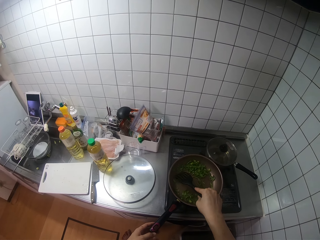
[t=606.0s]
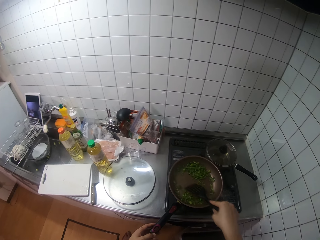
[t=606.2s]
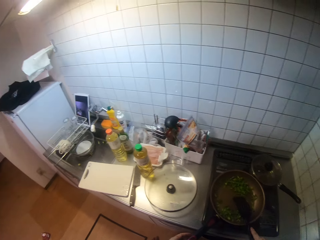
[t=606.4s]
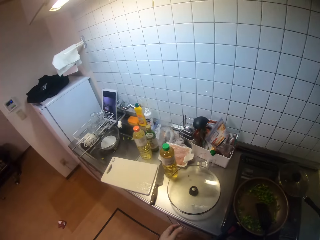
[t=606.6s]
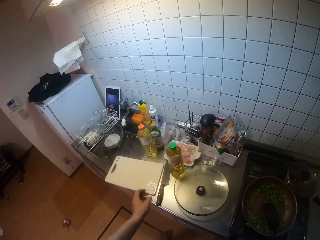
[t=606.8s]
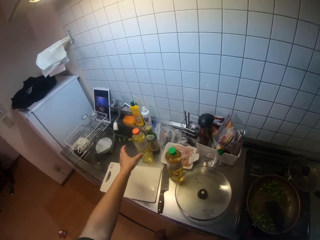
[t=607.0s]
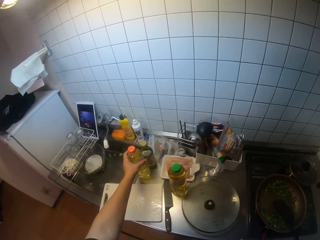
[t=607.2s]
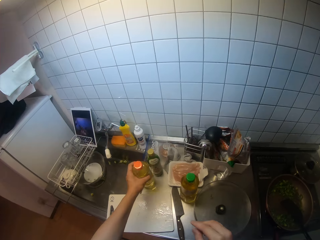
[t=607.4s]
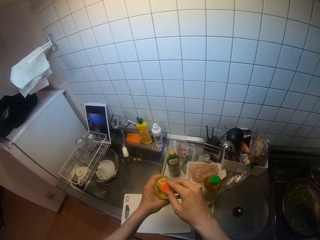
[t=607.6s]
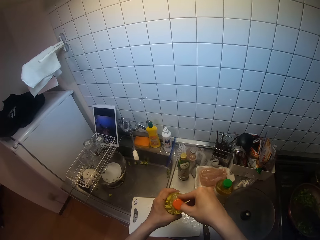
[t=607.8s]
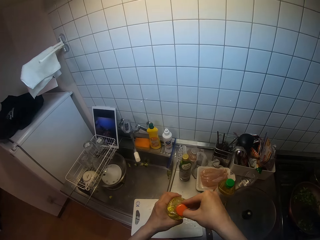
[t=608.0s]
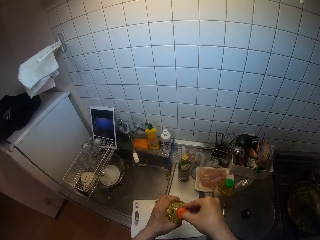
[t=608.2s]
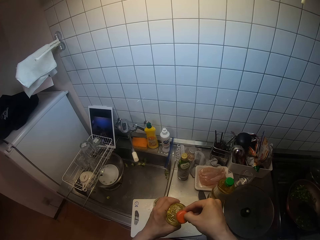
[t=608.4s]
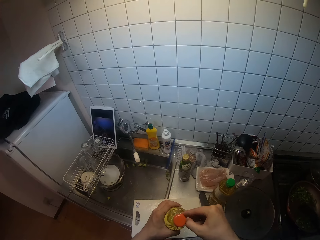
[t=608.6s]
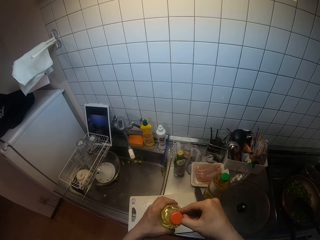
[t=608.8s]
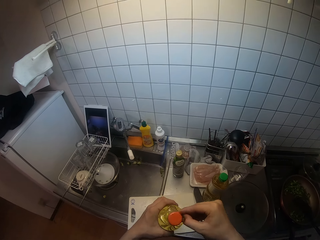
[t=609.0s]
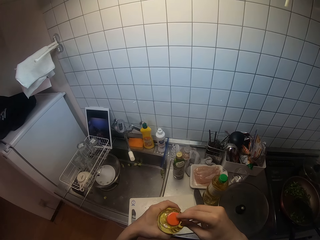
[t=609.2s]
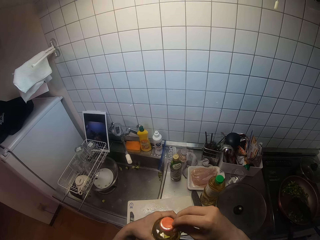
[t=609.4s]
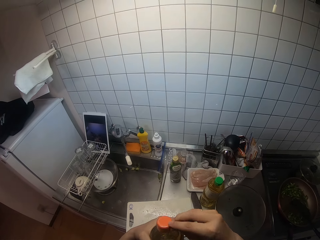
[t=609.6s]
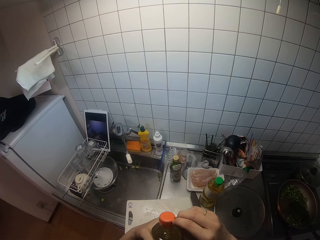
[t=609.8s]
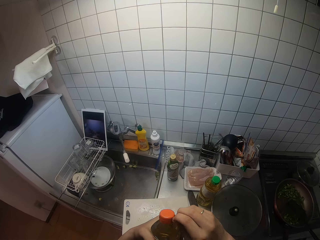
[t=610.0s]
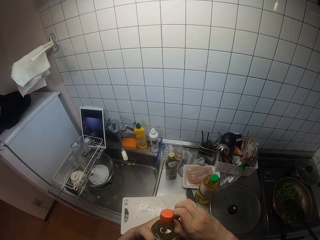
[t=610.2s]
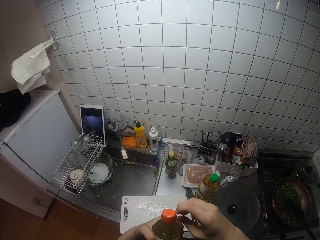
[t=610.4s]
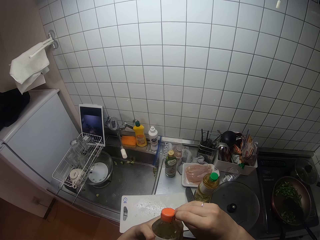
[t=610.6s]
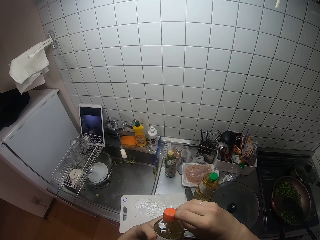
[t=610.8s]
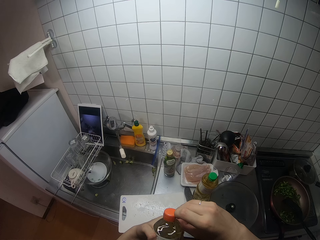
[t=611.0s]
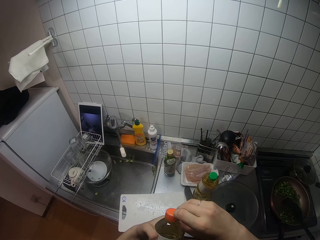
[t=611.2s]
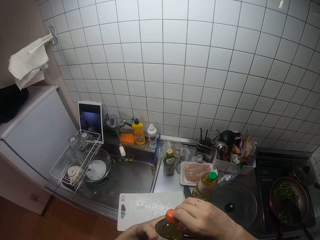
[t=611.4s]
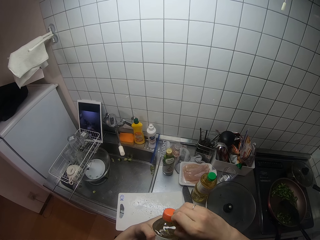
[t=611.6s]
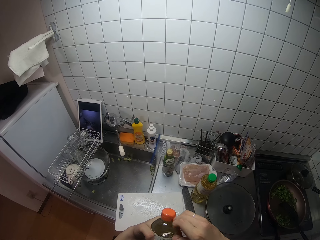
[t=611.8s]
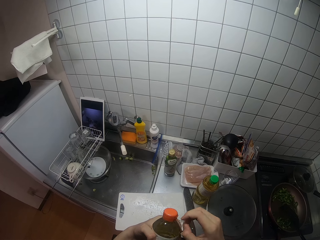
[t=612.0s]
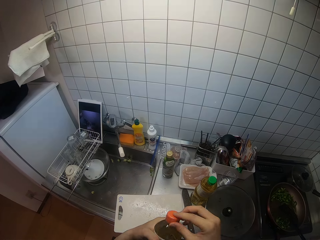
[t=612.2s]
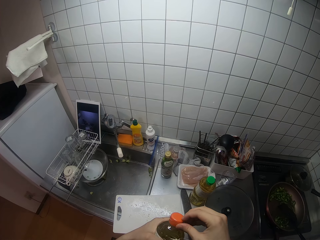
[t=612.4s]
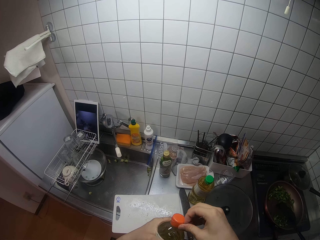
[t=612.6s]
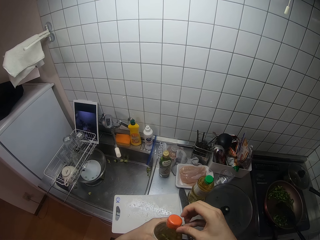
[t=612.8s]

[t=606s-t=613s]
The camera wearer picks up a bottle of oil from the sink with her left hand. She opens the bottle of oil with her right hand.

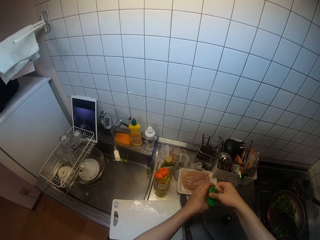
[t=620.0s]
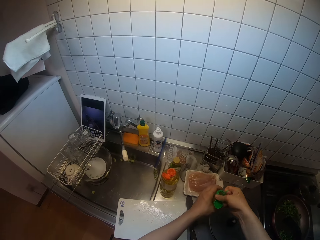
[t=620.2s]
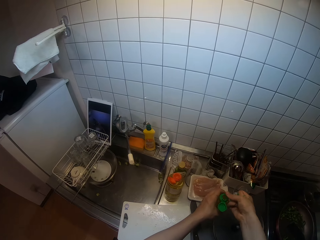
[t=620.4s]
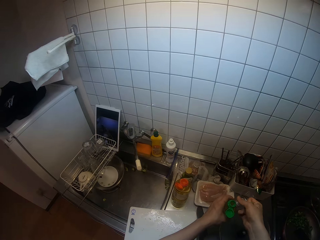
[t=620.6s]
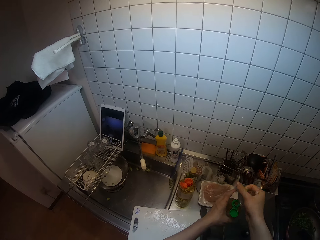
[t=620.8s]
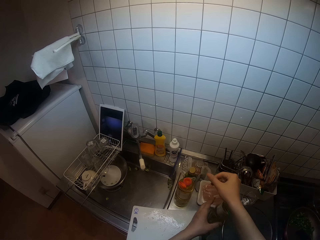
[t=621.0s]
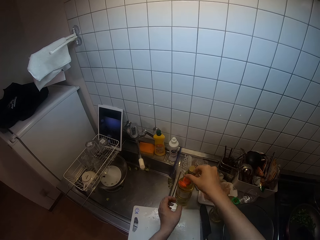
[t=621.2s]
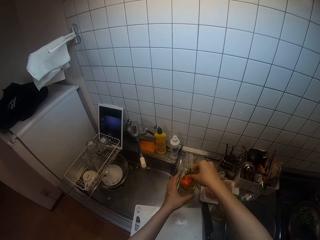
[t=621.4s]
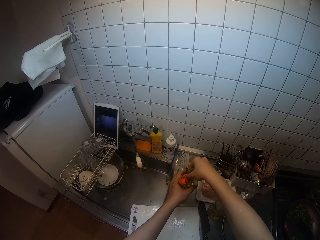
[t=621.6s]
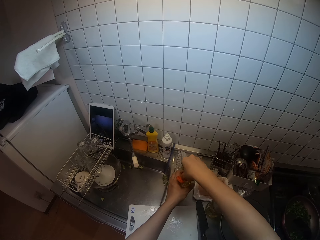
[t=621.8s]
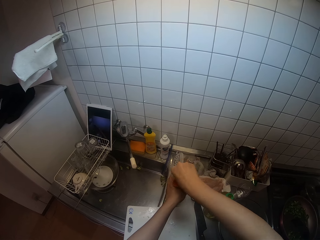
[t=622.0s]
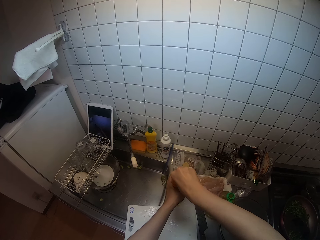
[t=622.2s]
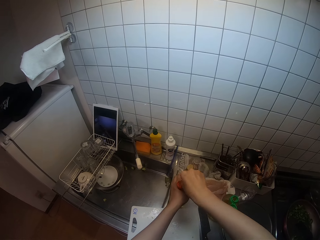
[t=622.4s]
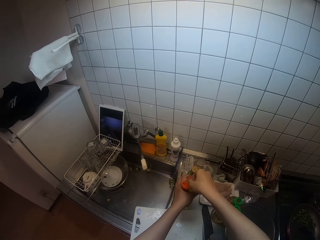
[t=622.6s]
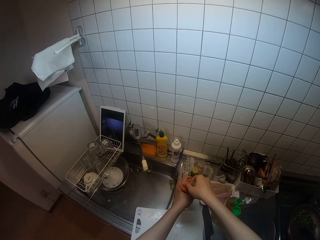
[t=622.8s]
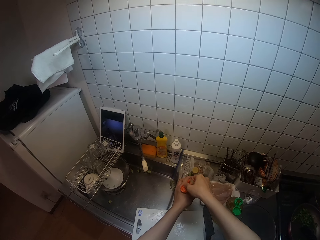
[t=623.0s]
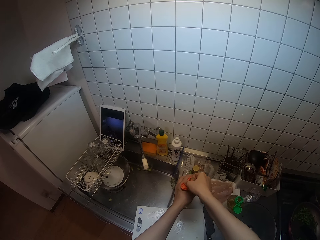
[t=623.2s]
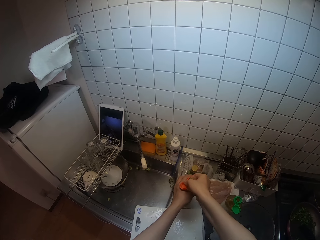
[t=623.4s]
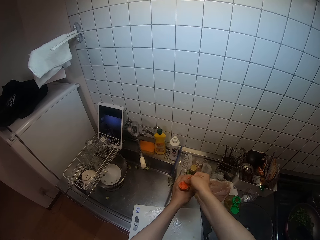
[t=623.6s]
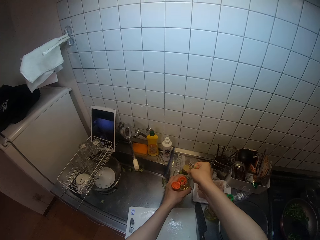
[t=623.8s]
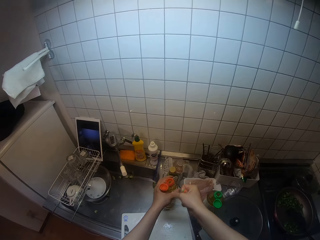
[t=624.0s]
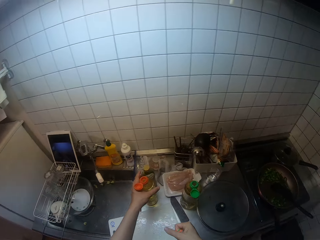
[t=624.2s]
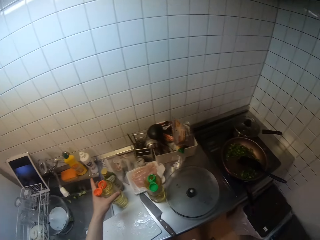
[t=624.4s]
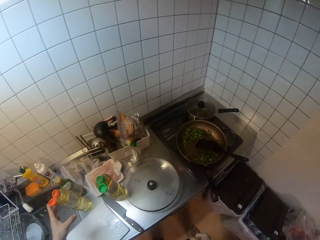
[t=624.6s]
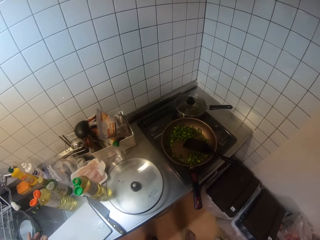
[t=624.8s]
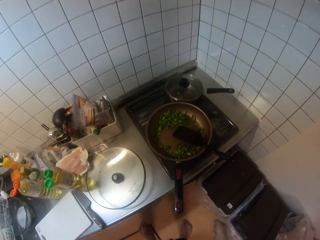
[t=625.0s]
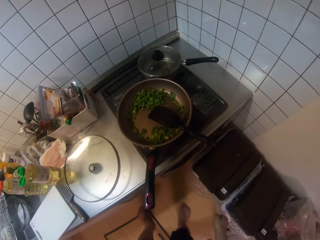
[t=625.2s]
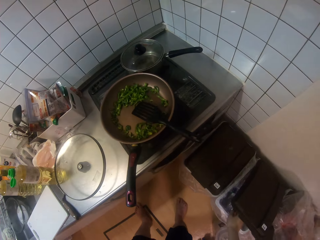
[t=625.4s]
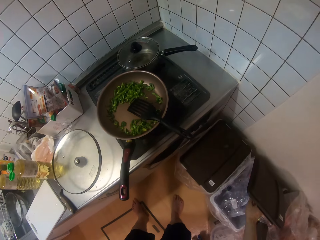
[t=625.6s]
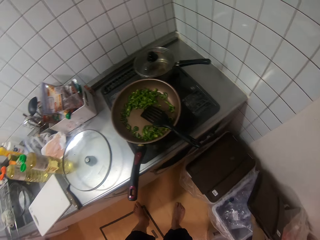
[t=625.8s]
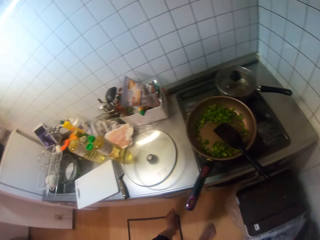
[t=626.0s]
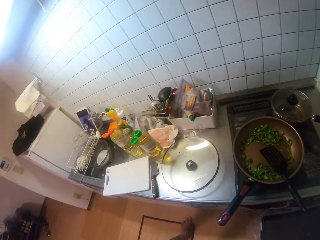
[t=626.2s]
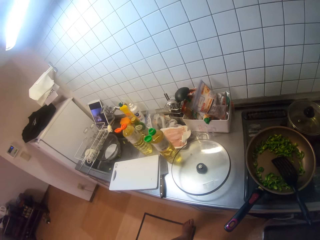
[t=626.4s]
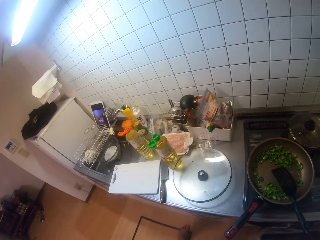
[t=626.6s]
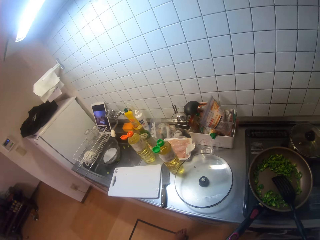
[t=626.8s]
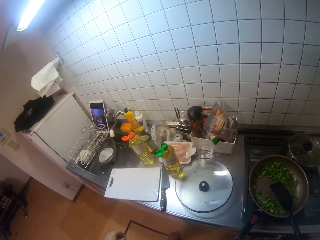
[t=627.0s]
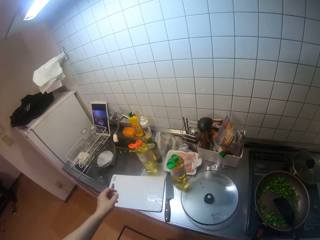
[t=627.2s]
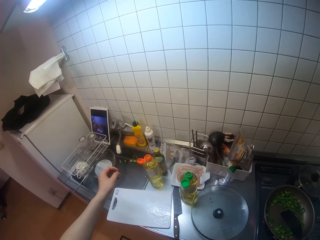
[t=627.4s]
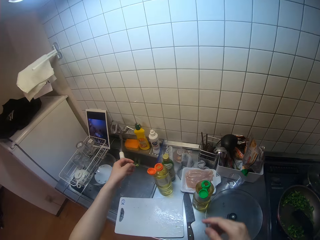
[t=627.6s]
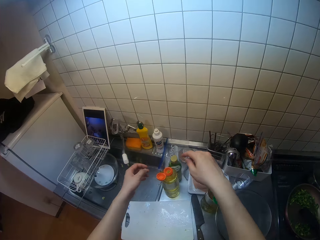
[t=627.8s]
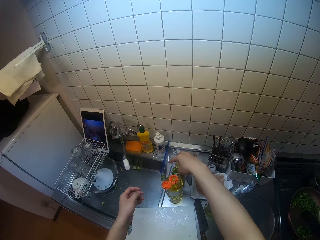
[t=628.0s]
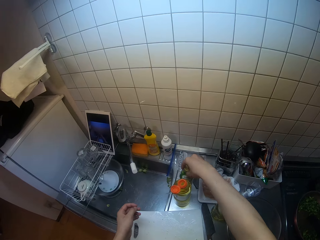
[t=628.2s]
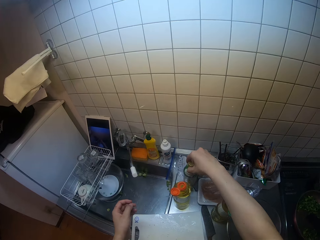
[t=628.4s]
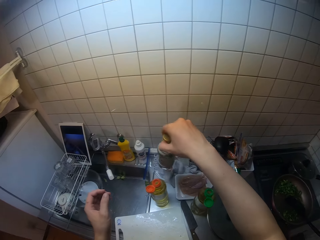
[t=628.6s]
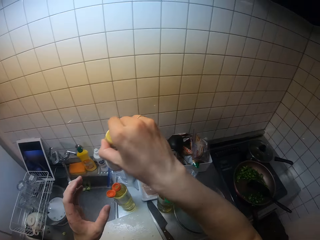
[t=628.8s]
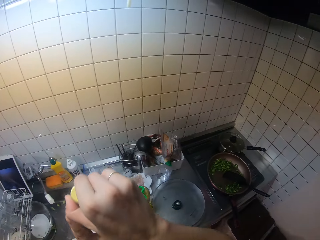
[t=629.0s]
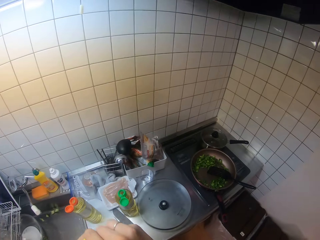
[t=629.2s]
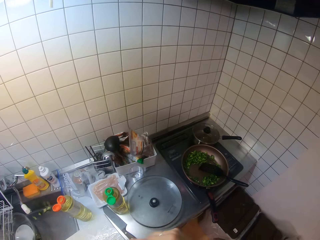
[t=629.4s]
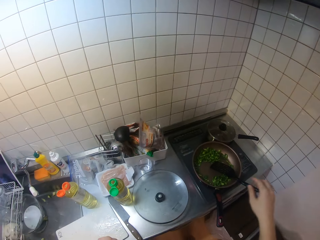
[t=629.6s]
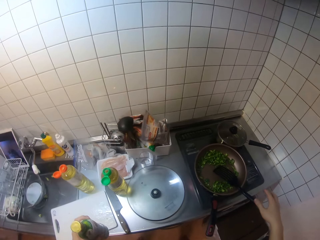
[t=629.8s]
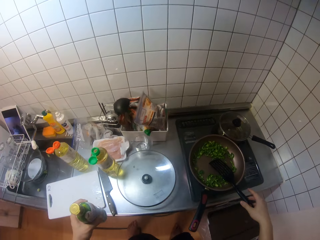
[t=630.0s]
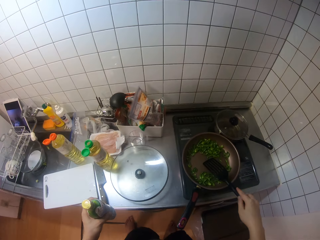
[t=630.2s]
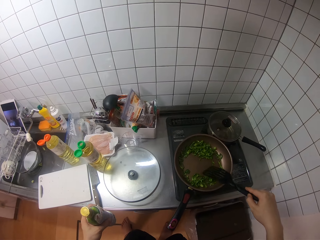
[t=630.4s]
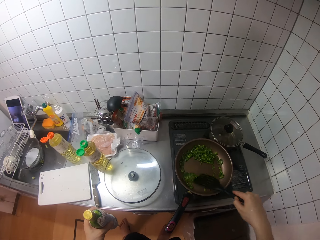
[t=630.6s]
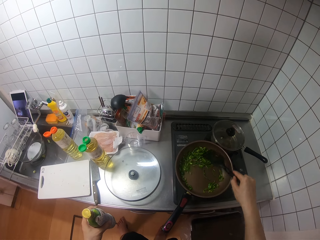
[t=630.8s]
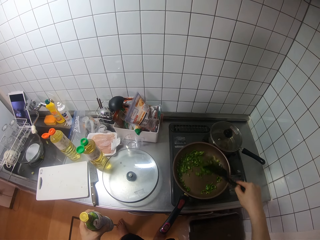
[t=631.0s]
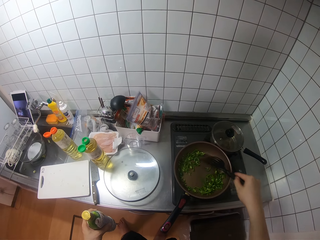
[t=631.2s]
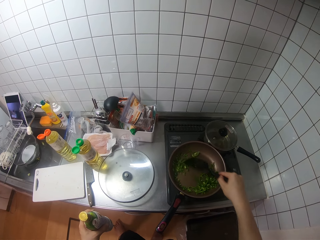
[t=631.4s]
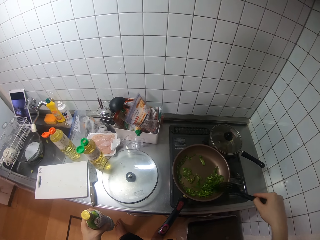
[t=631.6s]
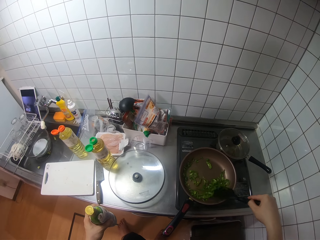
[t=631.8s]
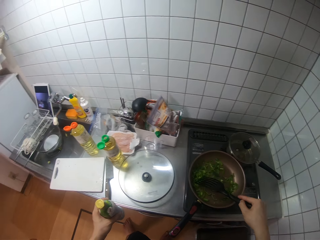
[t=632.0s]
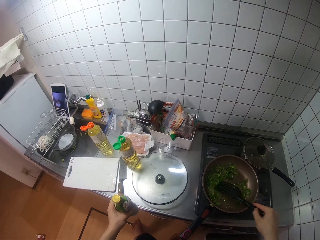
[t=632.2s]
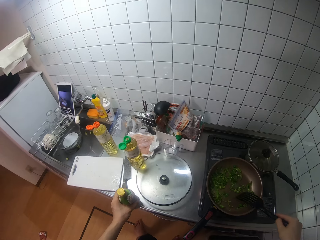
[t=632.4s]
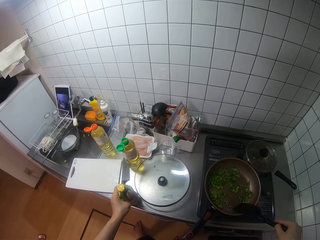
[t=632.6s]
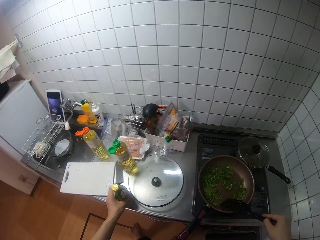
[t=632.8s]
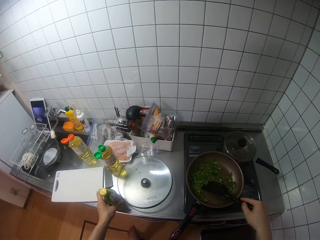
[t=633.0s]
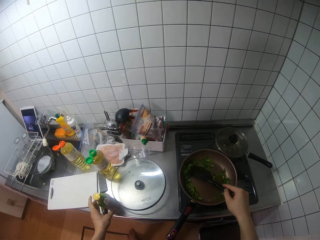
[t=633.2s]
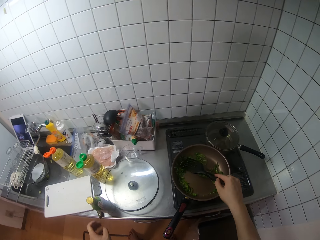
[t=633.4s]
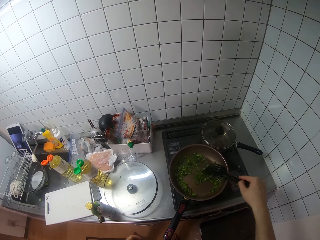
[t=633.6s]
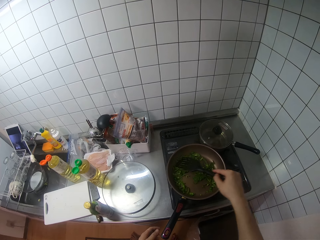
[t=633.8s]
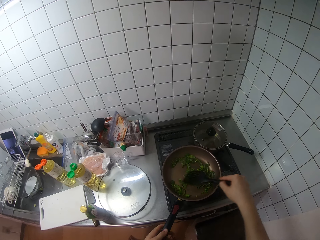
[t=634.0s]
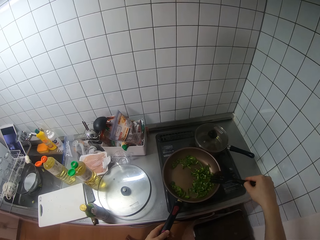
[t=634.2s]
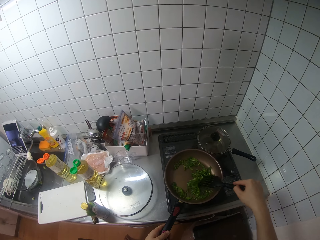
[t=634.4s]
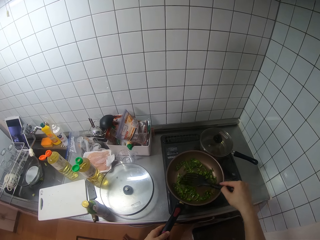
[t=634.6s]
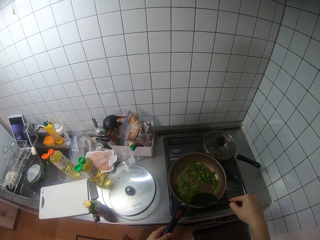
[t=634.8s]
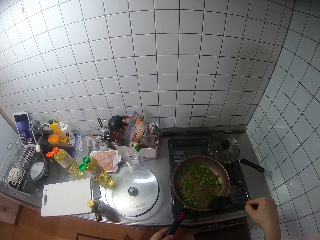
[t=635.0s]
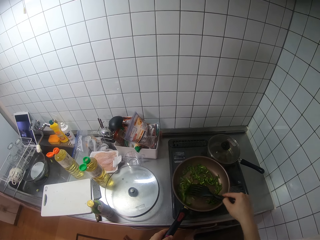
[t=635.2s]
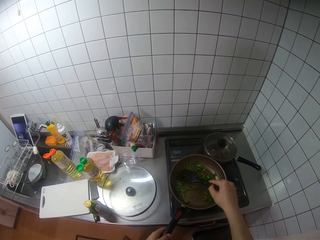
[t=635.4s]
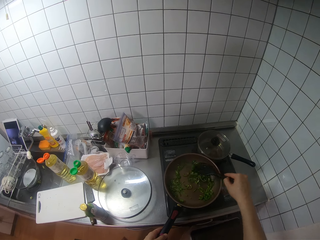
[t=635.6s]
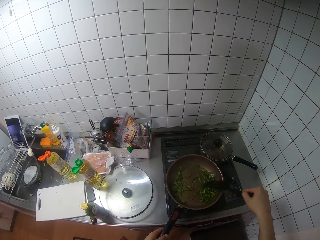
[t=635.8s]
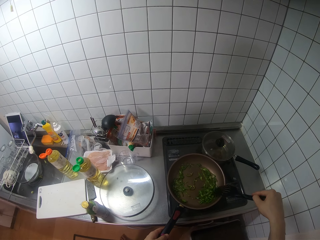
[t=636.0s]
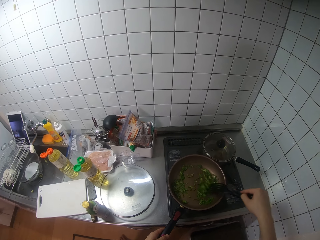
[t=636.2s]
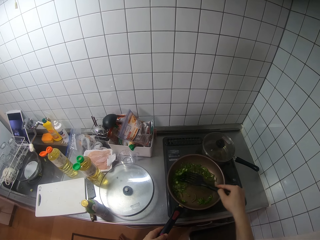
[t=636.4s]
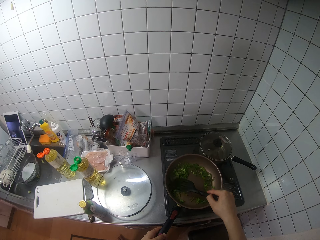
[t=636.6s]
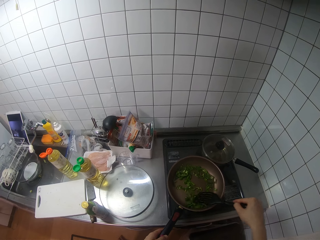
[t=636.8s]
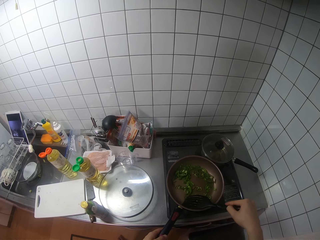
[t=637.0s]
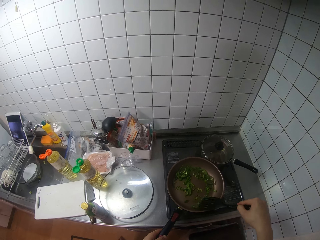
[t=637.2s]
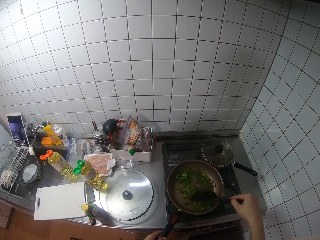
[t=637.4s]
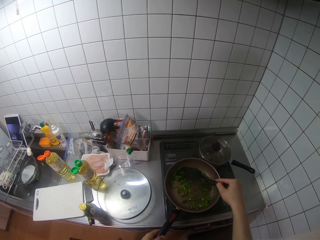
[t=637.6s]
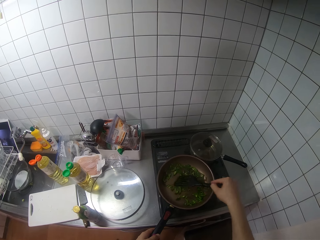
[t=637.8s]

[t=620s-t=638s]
The camera wearer opens the other bottle of oil with her right hand. She walks towards the cooker. She disposes the bottle covers into a waste bin. She picks up a bottle of oil from the sink with her right hand. She holds the bottle. She stirs the vegetables in the fry pan with the spatula in her right hand. She drops the bottle on the sink with her left hand.
